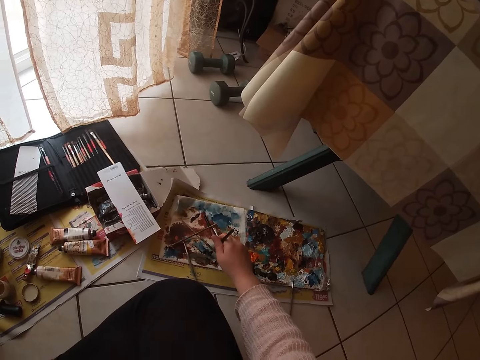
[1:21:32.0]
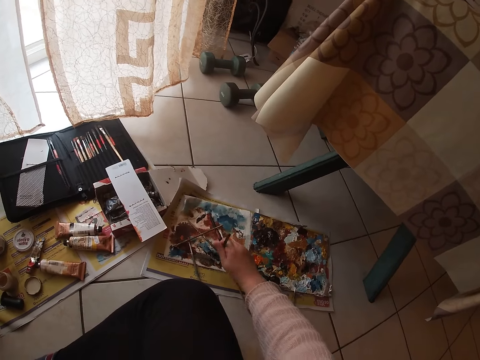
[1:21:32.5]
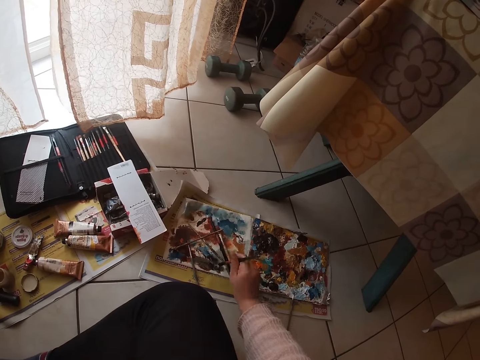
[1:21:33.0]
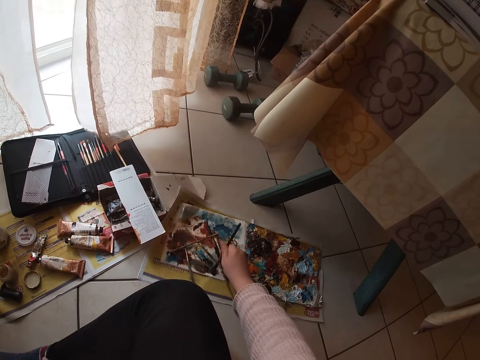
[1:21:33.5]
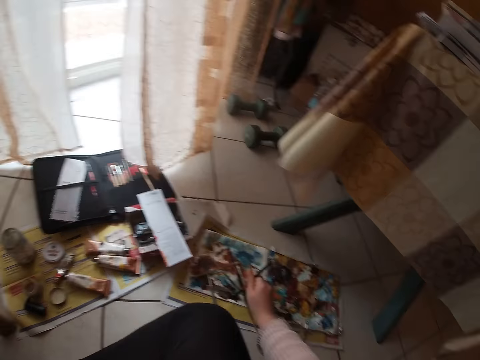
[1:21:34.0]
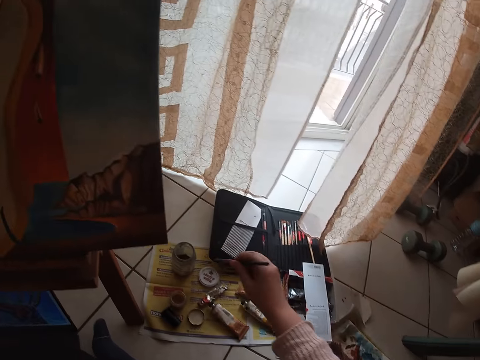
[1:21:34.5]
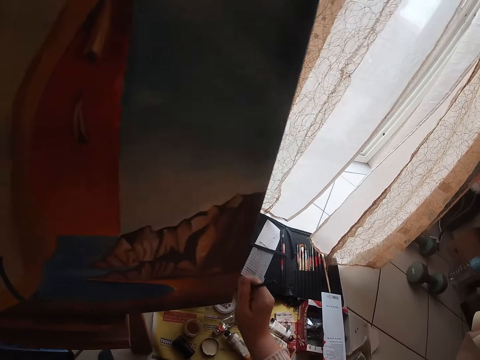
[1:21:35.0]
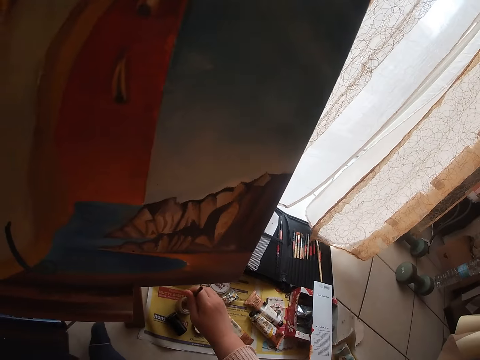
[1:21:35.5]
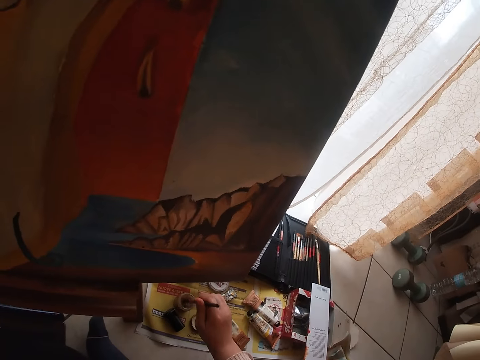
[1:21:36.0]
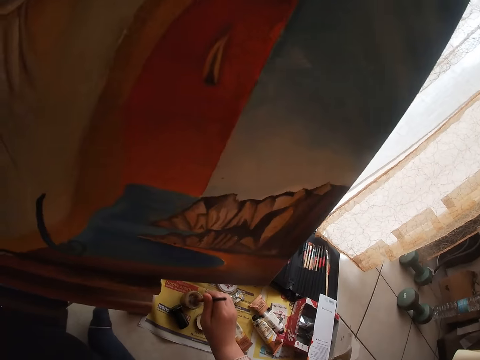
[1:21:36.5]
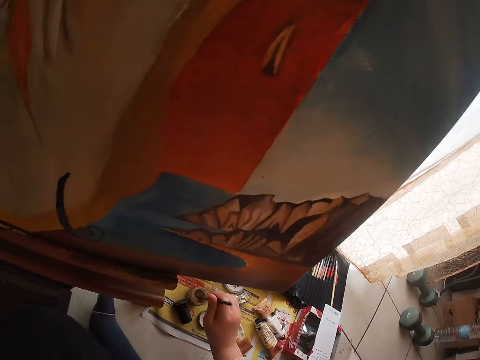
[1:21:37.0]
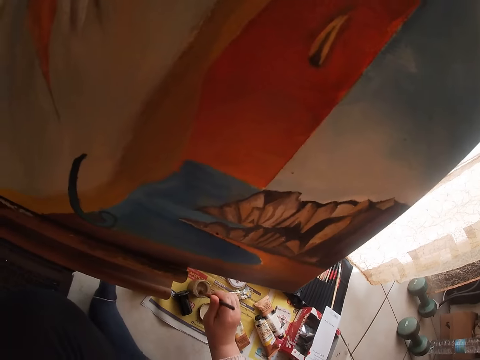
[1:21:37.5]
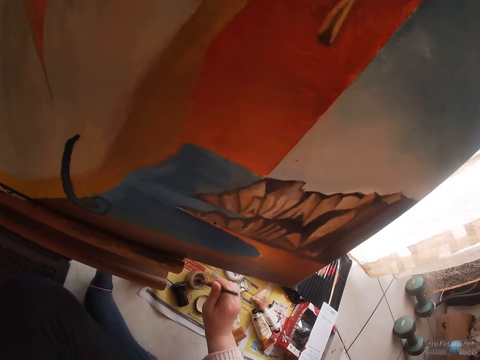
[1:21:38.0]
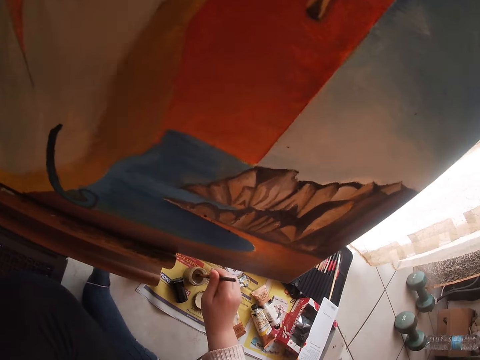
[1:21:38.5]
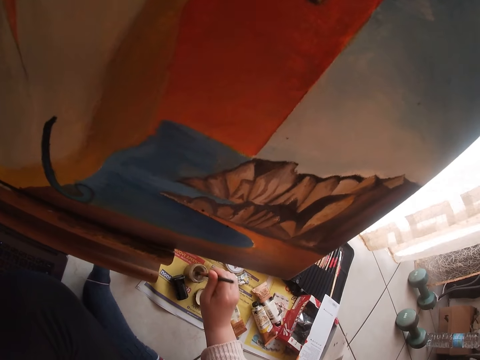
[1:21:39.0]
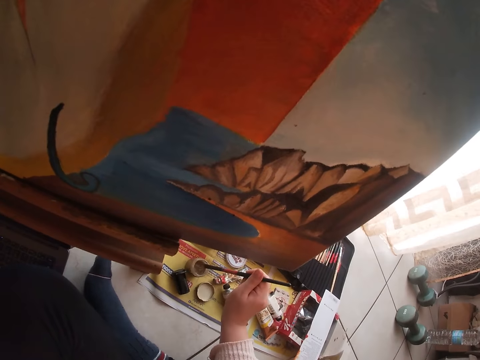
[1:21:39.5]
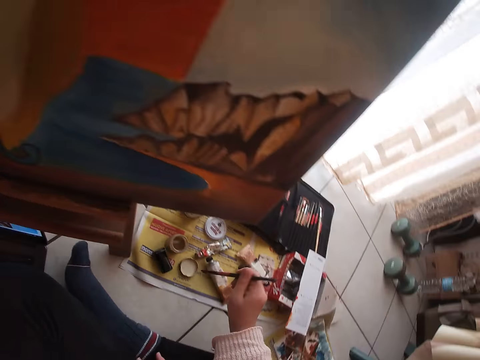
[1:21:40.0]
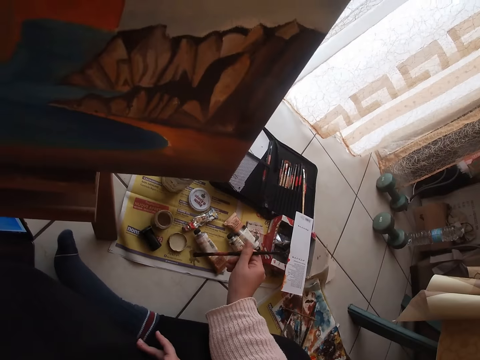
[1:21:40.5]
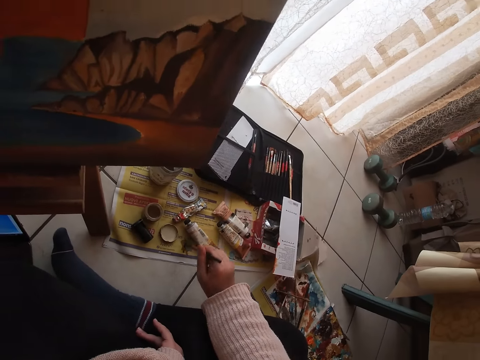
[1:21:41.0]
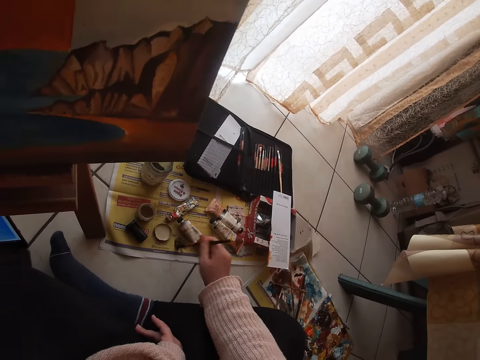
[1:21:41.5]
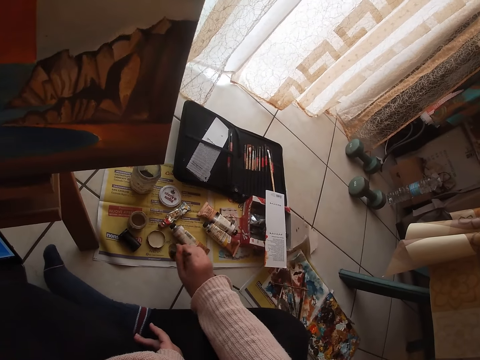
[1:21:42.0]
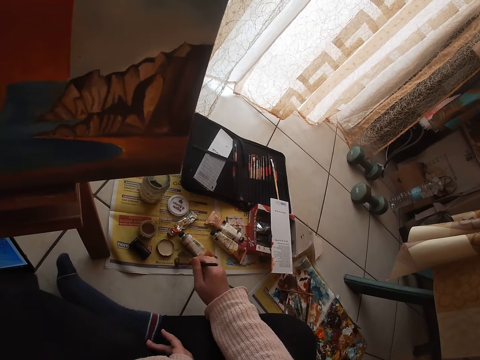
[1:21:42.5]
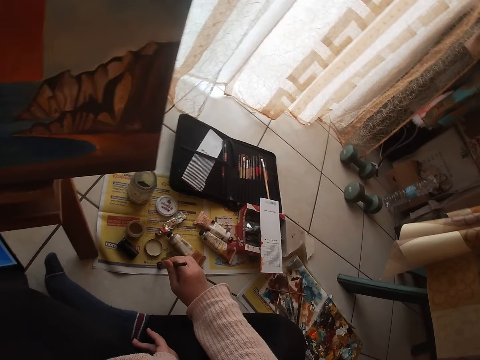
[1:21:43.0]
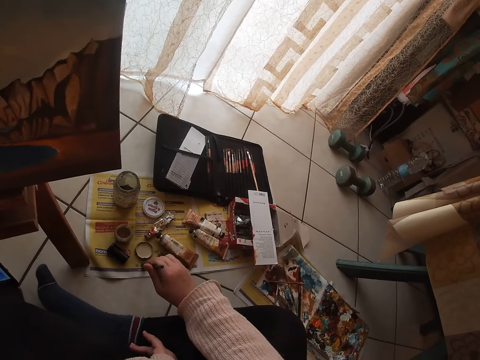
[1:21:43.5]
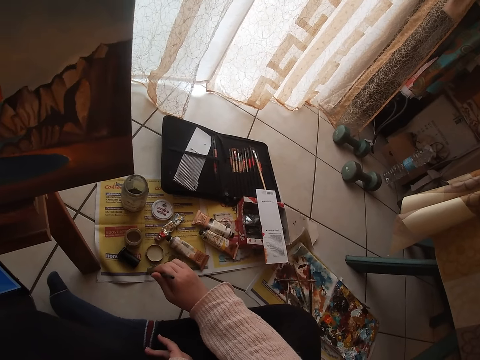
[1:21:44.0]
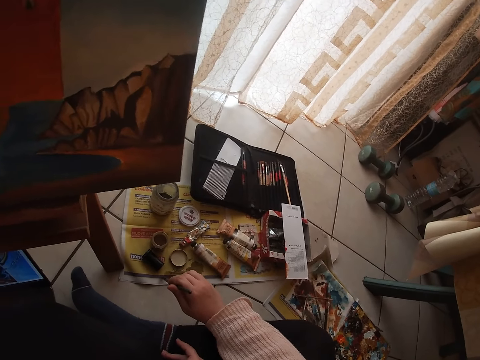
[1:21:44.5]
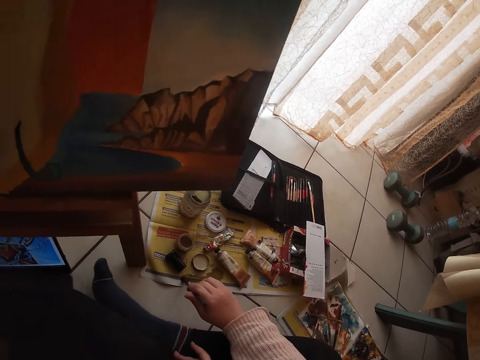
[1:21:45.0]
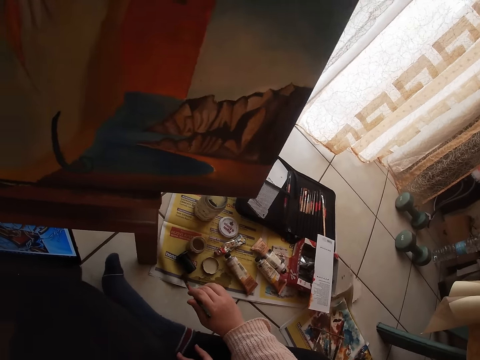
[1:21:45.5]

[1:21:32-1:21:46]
The camera wearer cleans the paint brush on the piece of paper. They spread paint on the piece of paper with the brush. They dip the brush into a black liquid in a small bottle on the floor. They scoop paint from a paint tin with the paint brush. They dip the paint brush into a small bottle of water on the floor. They spread paint on a book with the paint brush. They clean the paint brush on a newspaper on the floor.

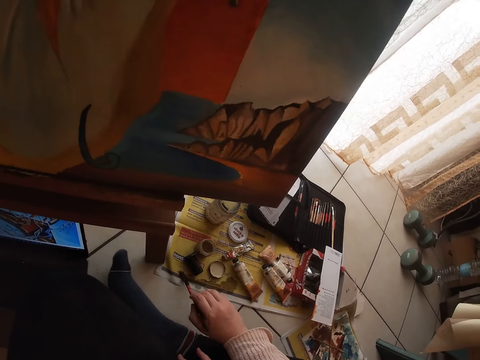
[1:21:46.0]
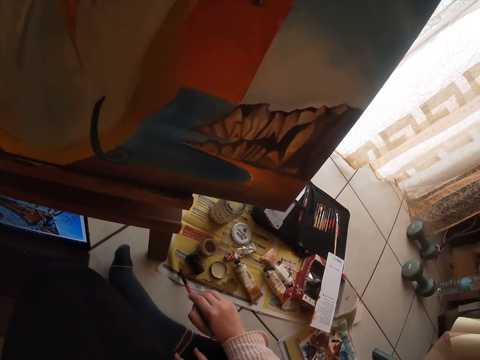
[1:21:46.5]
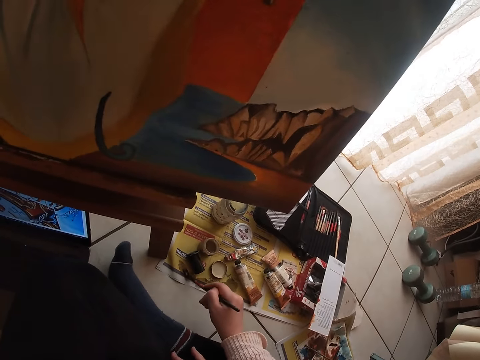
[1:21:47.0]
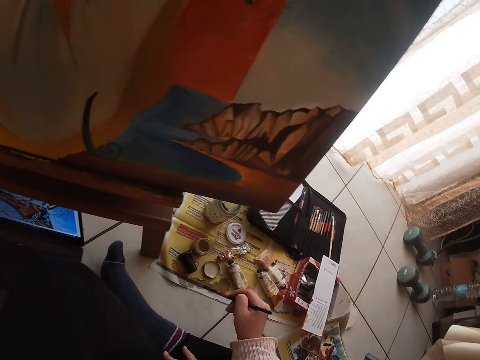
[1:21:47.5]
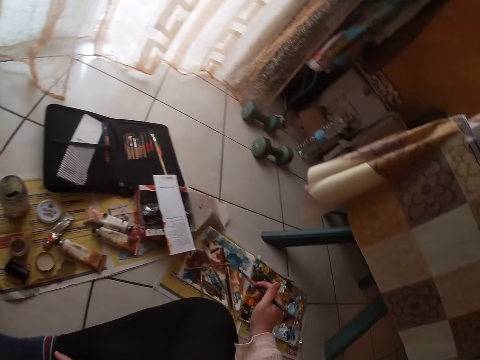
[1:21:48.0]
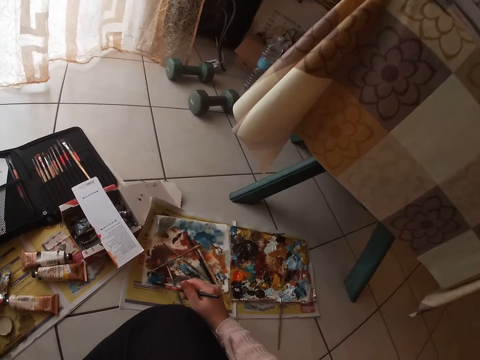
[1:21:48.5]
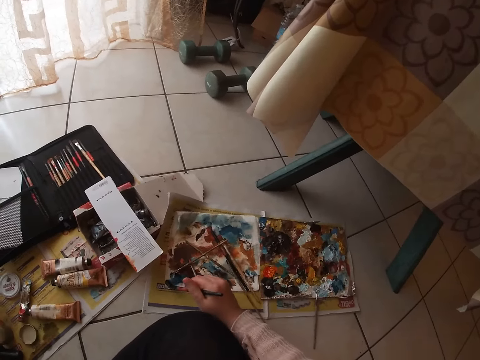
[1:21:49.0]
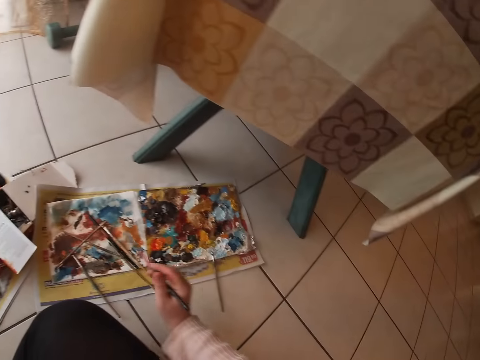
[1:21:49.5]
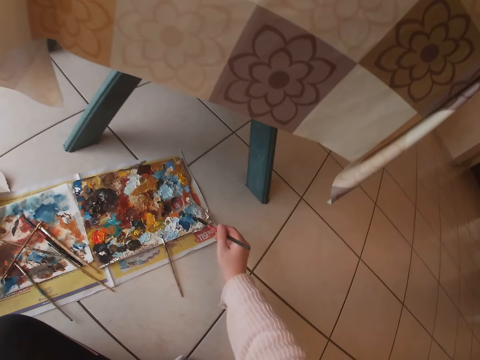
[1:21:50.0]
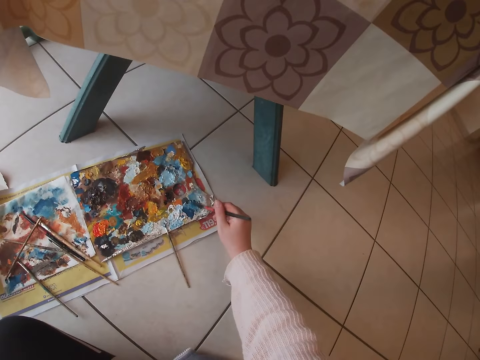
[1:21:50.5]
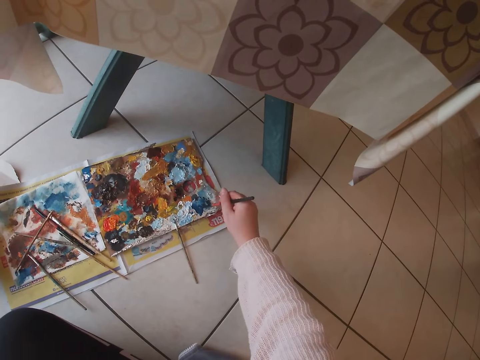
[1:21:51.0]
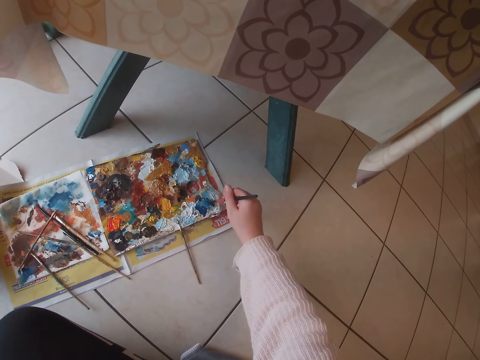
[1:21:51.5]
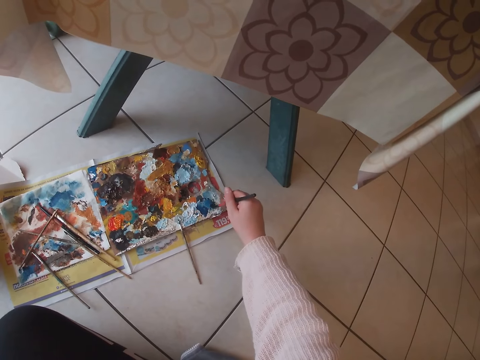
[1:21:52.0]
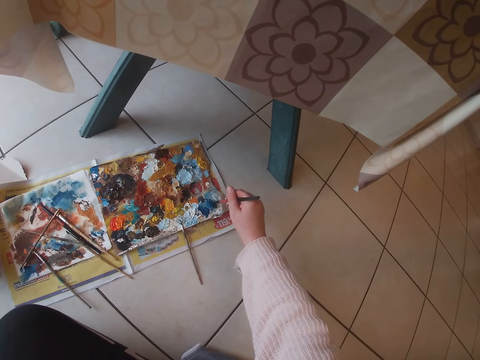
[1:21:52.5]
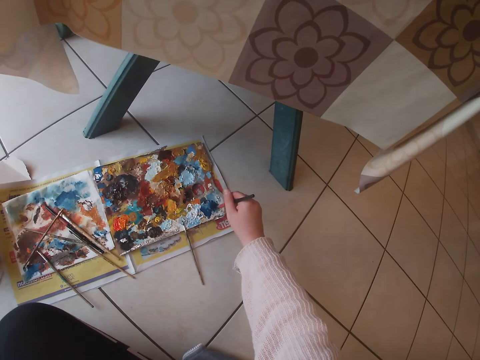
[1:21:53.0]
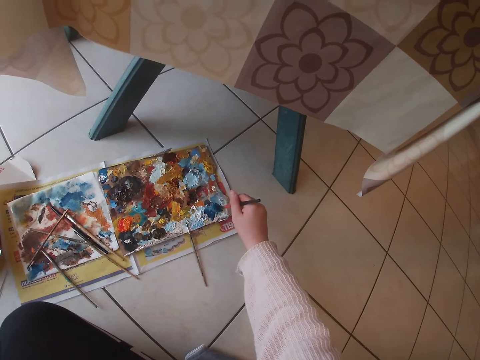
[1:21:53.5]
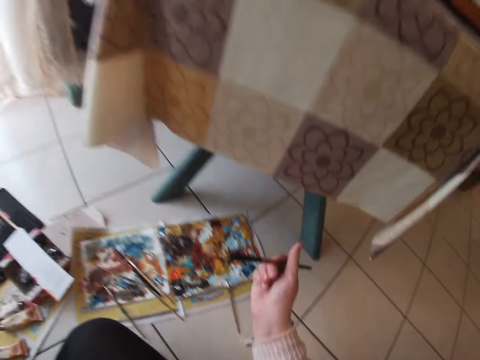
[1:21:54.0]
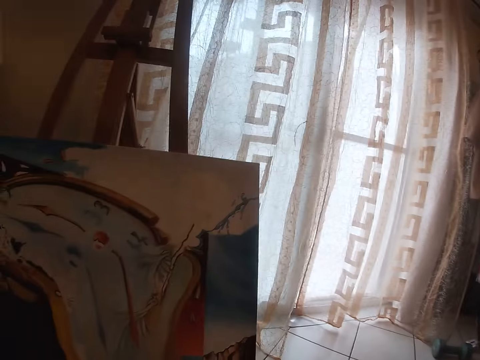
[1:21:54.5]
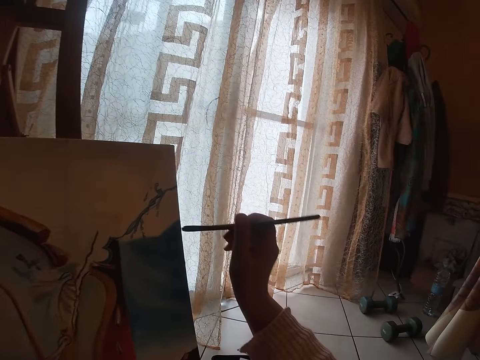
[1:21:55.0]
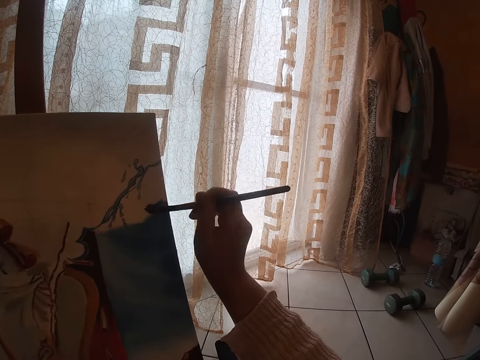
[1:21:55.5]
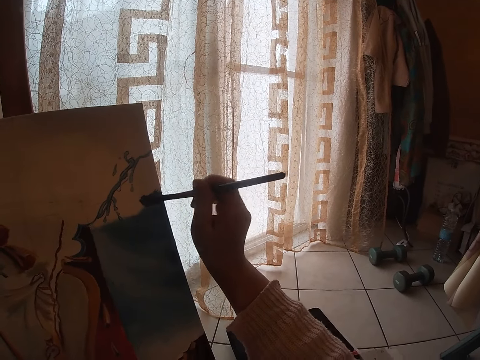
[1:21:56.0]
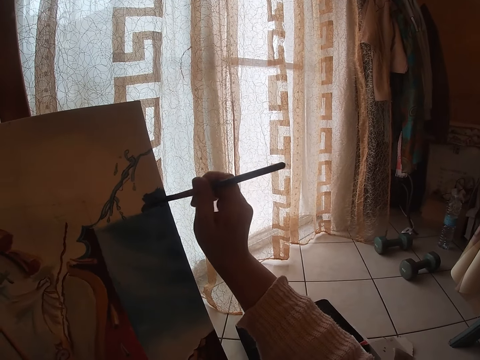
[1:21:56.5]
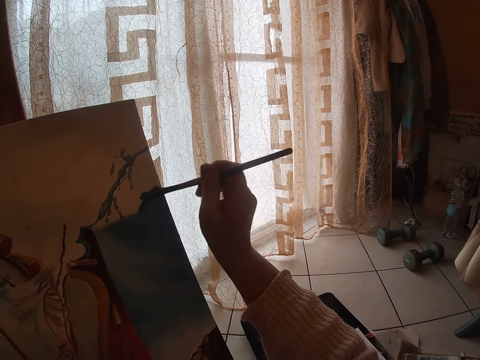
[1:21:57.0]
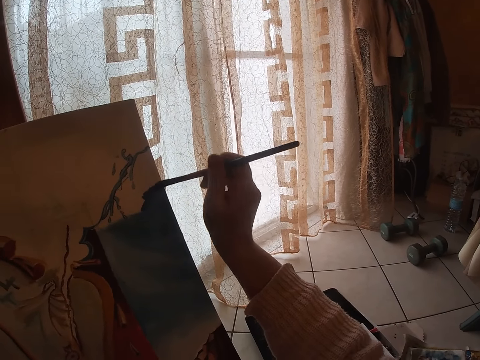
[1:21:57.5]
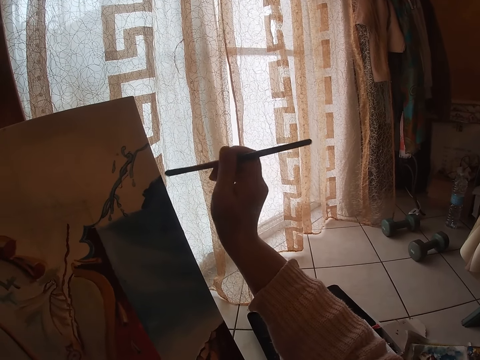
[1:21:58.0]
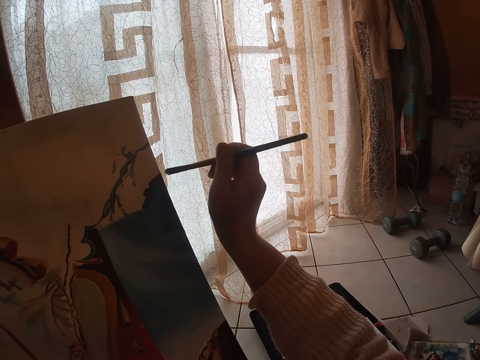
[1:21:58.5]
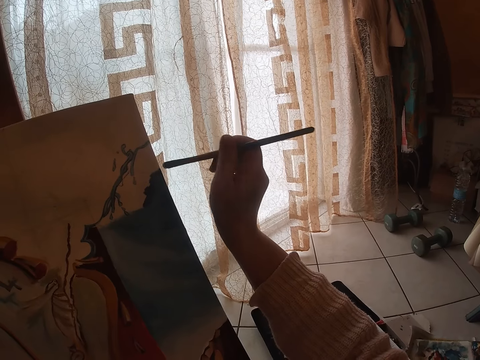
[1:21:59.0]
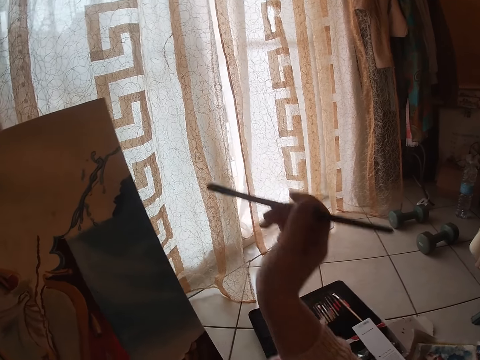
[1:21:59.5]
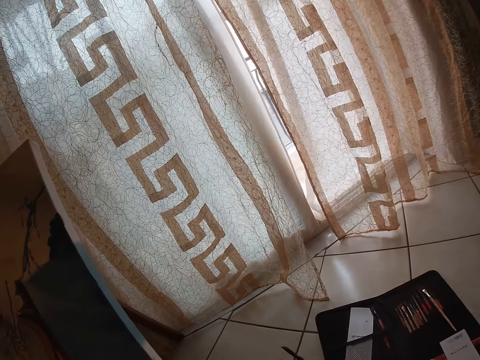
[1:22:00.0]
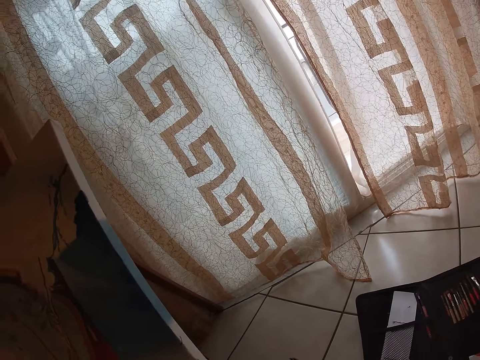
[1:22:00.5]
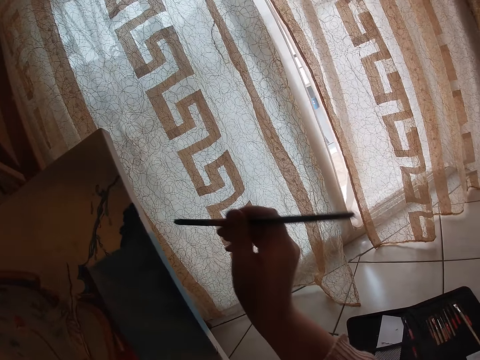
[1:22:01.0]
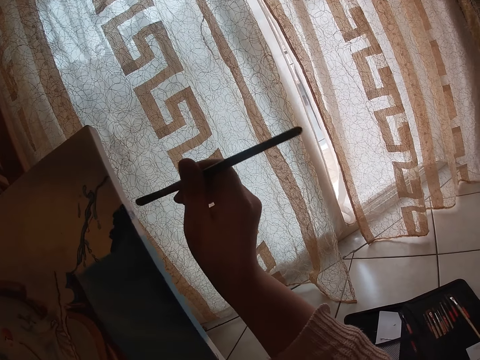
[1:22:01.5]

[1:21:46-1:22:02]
The camera wearer cleans the paint brush on the piece of paper. They dab the paint brush with the palette. They scoop paint from the palette with the paint brush. They paint a canvas with the paint brush. They look around a room. They paint the canvas with the paint brush.
